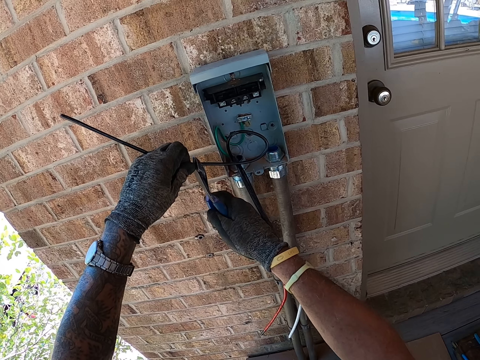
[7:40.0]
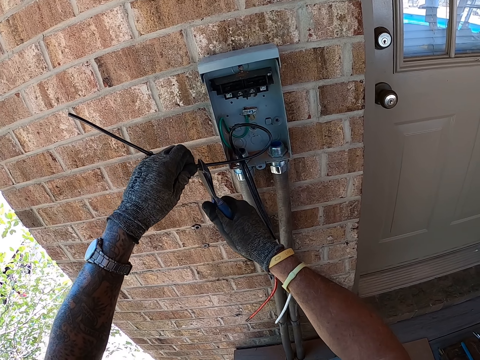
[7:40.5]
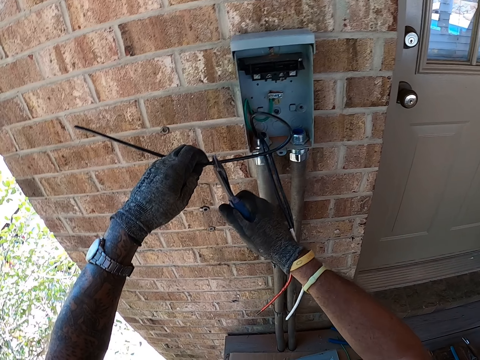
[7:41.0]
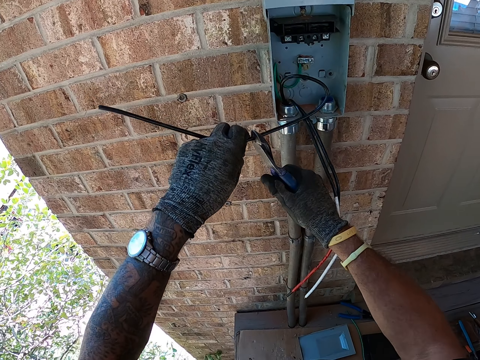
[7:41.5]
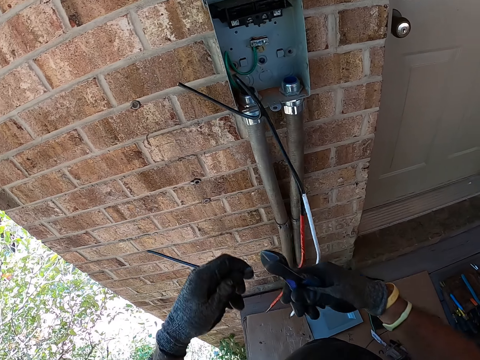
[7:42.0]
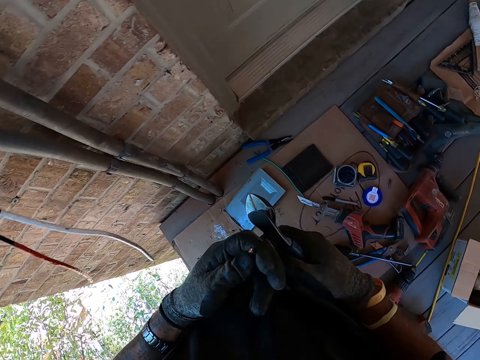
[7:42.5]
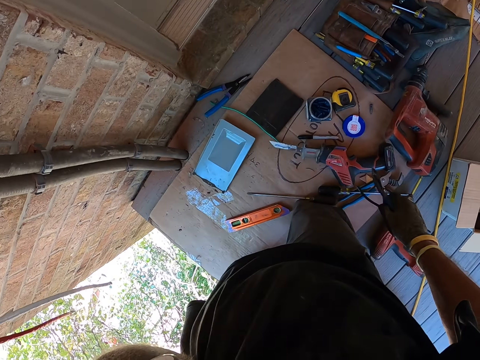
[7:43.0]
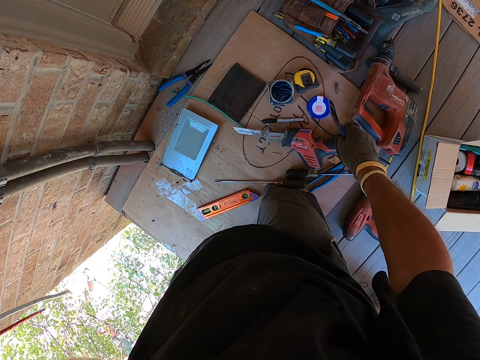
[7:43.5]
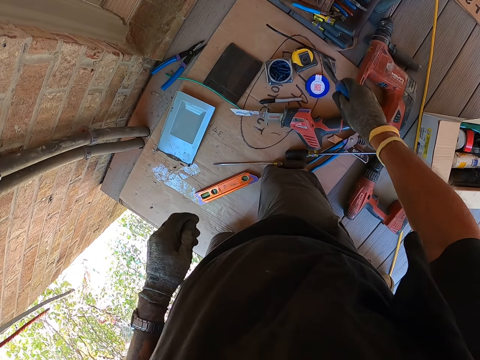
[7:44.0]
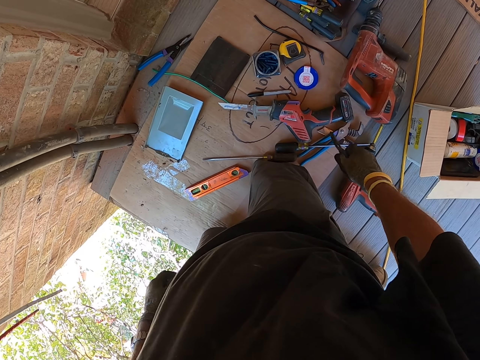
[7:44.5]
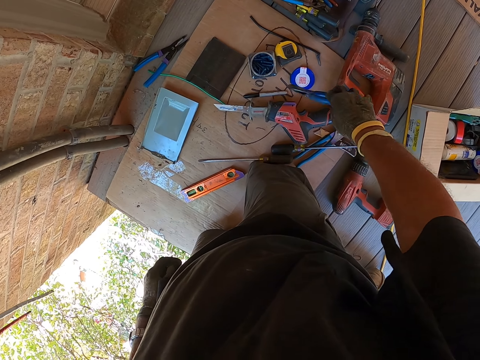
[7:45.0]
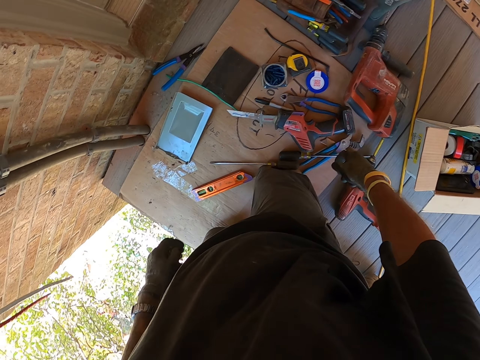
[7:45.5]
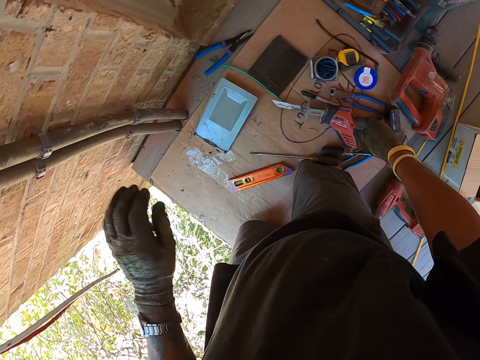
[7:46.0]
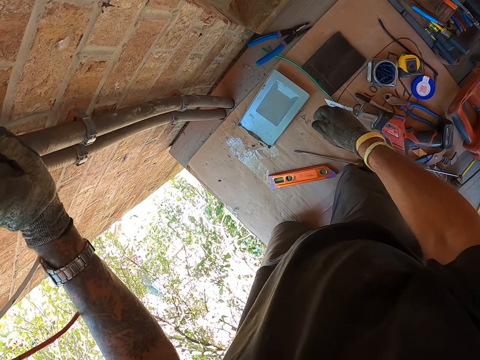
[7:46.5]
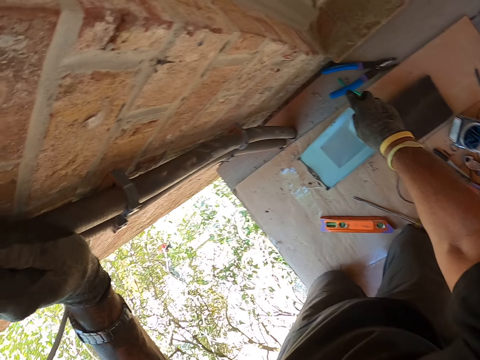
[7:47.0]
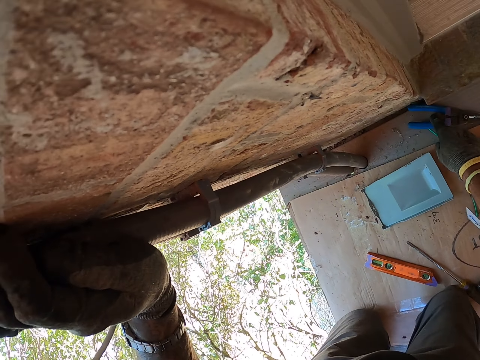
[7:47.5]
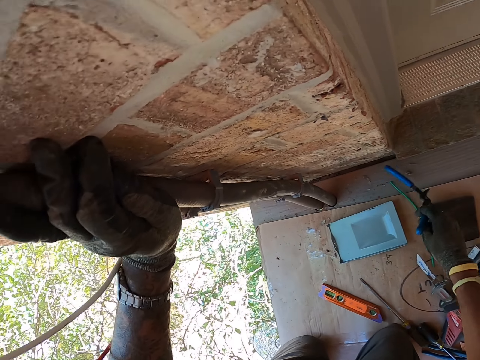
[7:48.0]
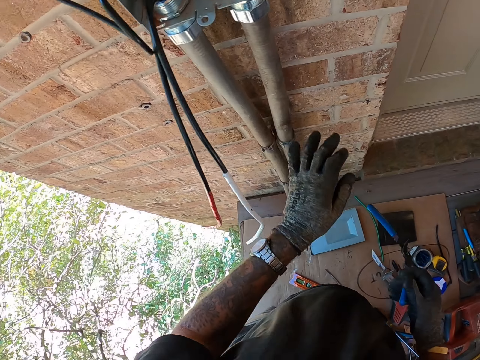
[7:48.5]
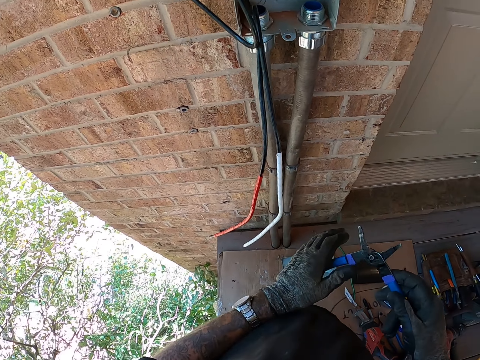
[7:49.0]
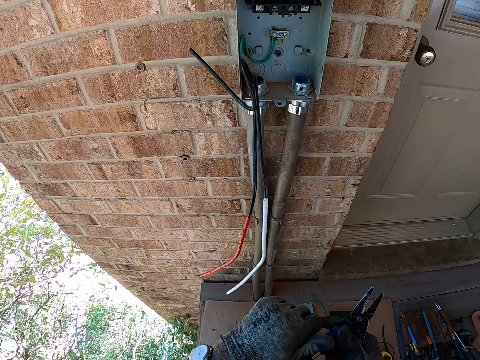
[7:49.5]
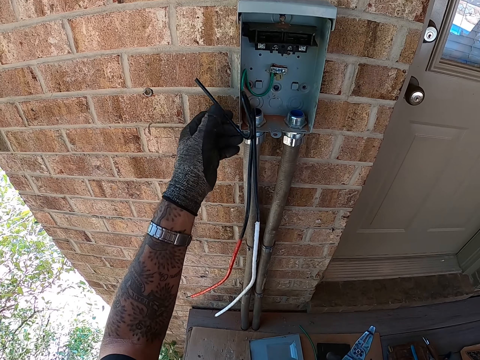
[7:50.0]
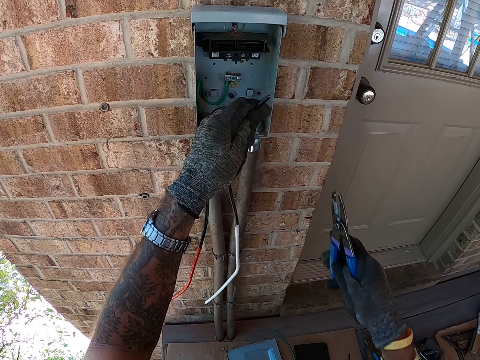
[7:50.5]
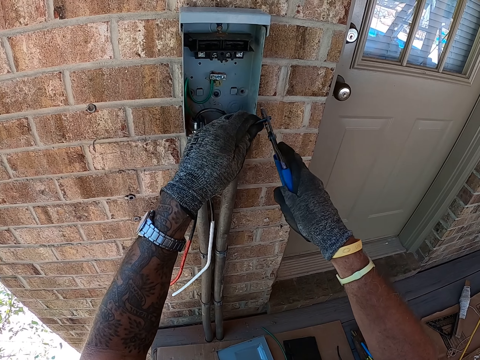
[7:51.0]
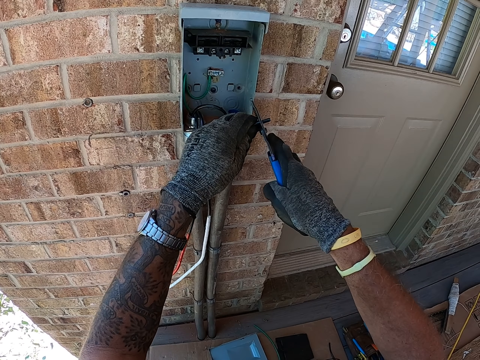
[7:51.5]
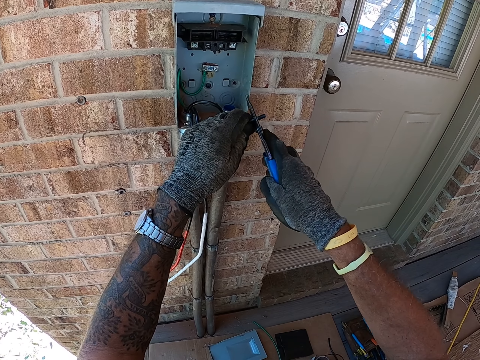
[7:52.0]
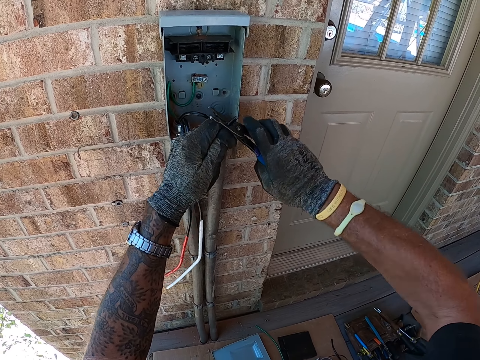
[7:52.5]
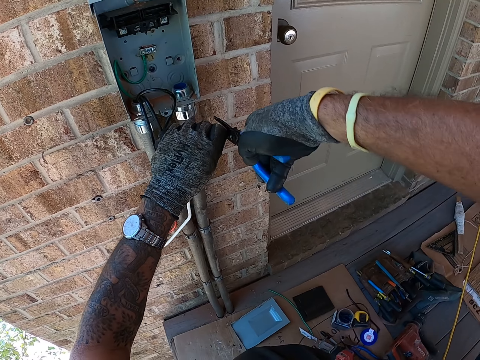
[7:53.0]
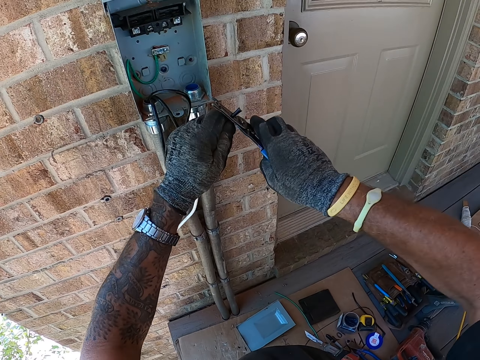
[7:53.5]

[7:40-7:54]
The camera wearer cuts a wire with pliers. They look at the wire, move a hand and look around. They drop the wire on the carton. They drop the pliers on the carton. They move around. They pick up the pliers on the floor. They hold the pliers. They pick up the wire. They cut the wire with the pliers.

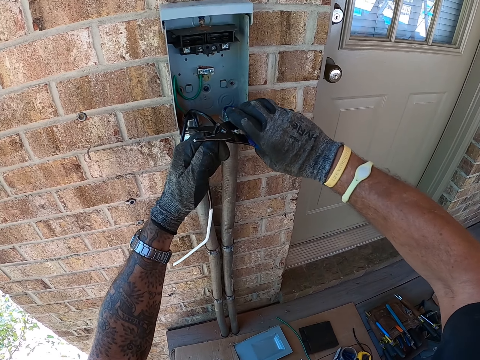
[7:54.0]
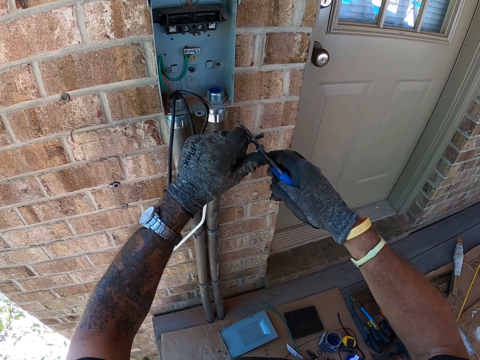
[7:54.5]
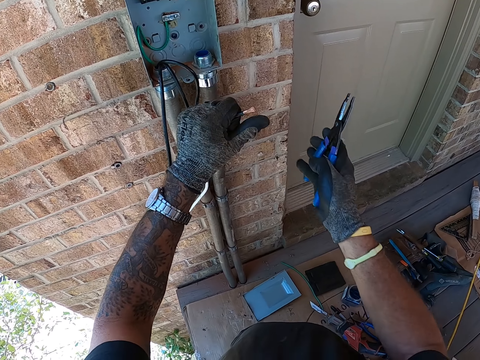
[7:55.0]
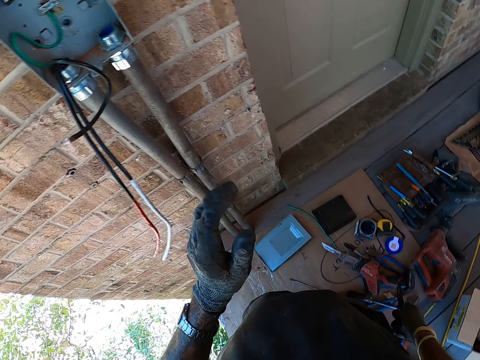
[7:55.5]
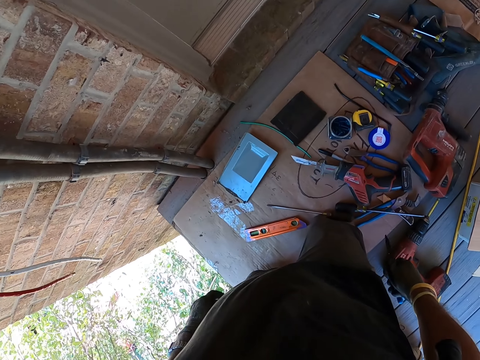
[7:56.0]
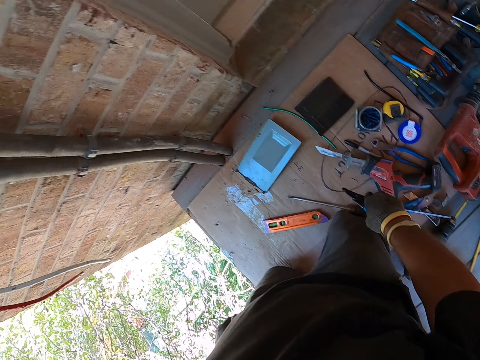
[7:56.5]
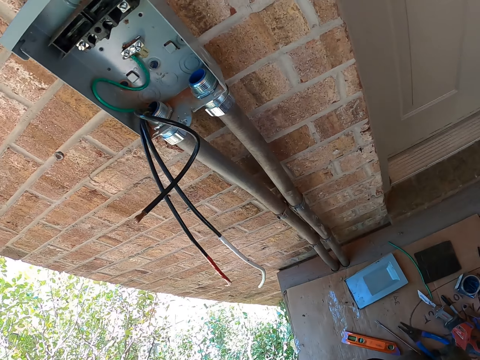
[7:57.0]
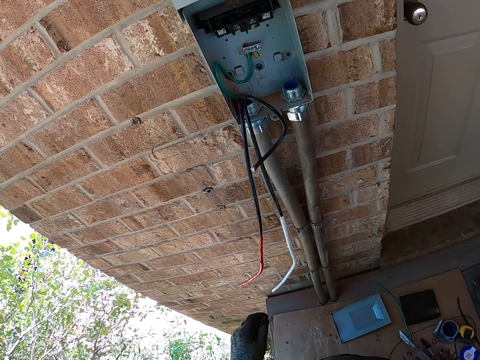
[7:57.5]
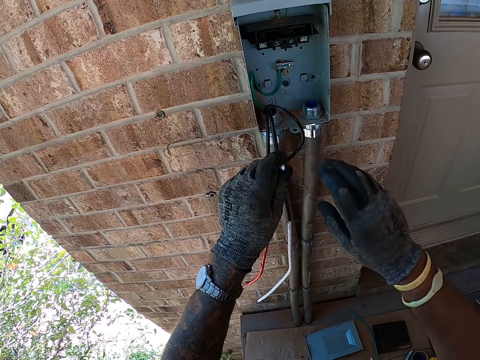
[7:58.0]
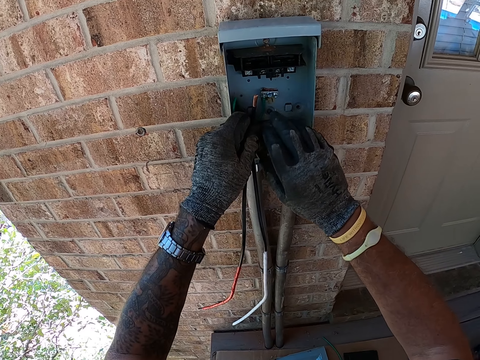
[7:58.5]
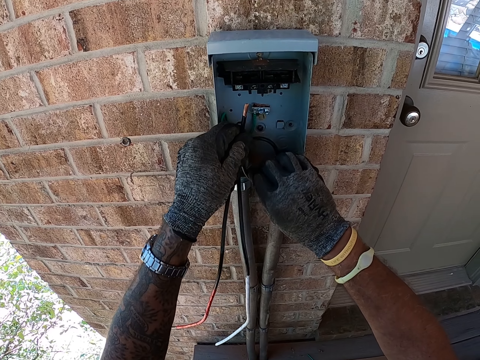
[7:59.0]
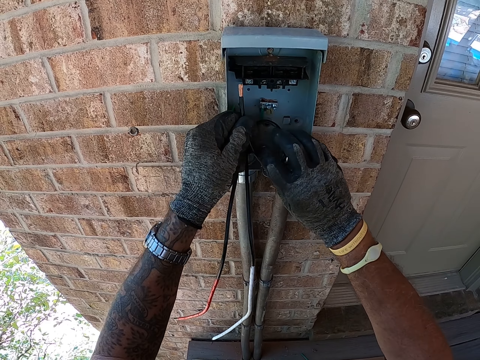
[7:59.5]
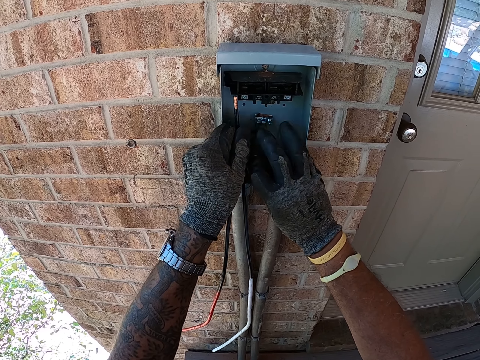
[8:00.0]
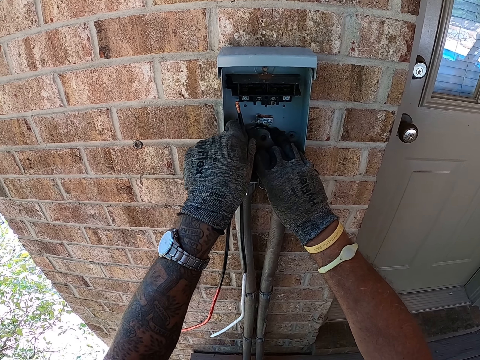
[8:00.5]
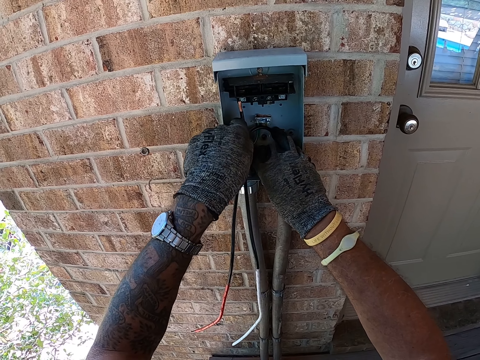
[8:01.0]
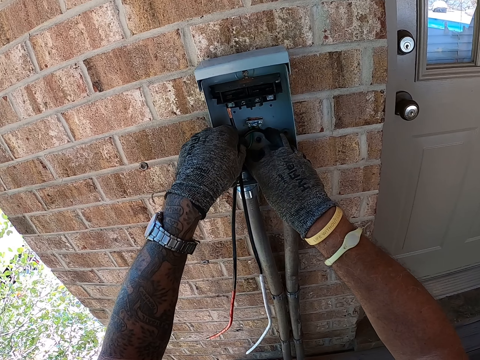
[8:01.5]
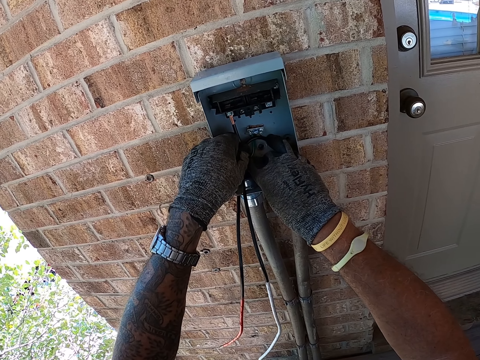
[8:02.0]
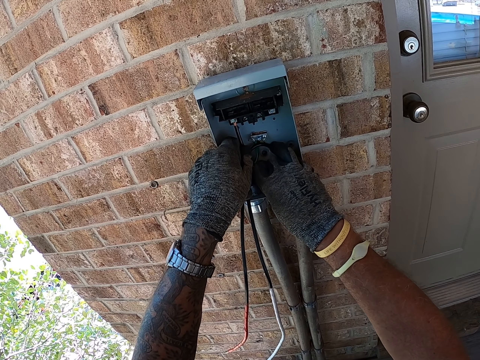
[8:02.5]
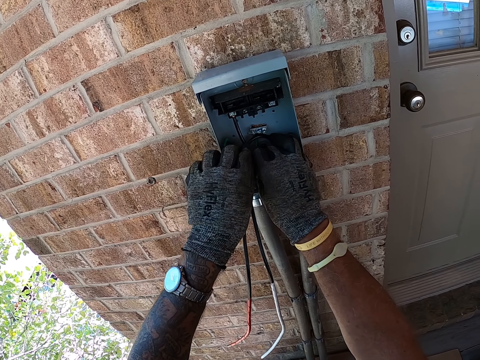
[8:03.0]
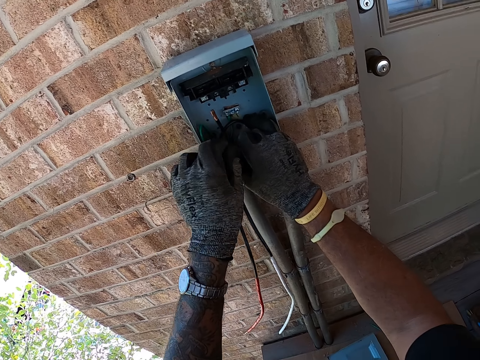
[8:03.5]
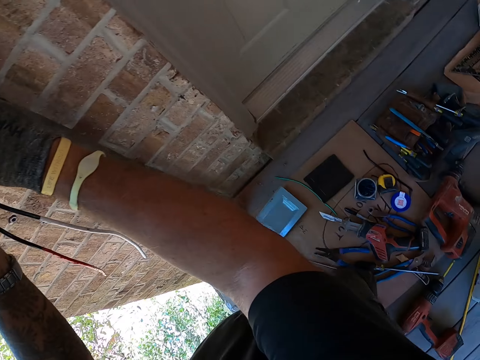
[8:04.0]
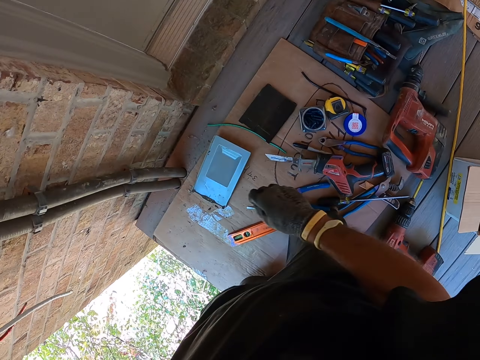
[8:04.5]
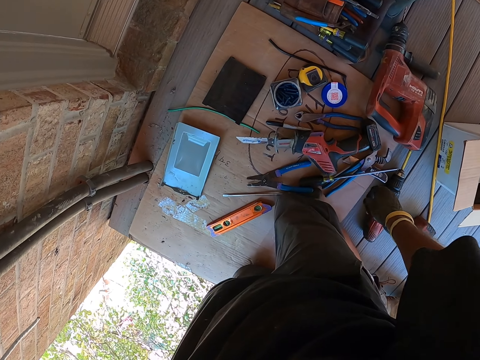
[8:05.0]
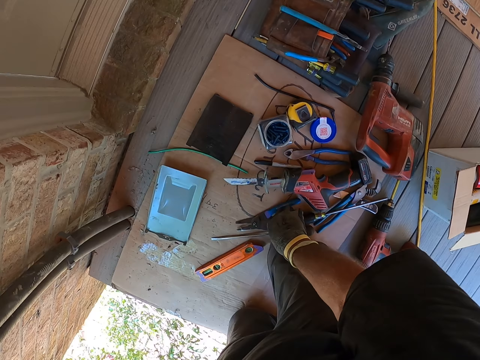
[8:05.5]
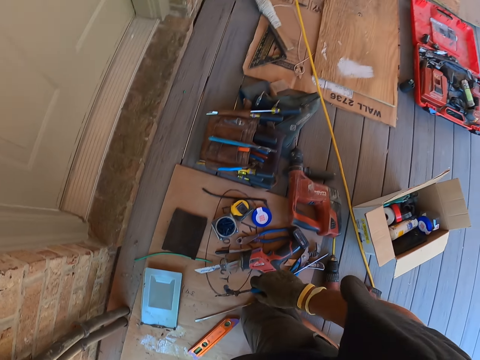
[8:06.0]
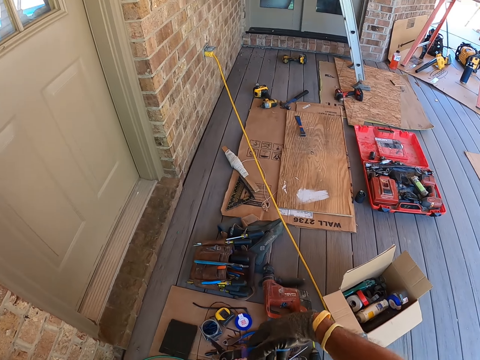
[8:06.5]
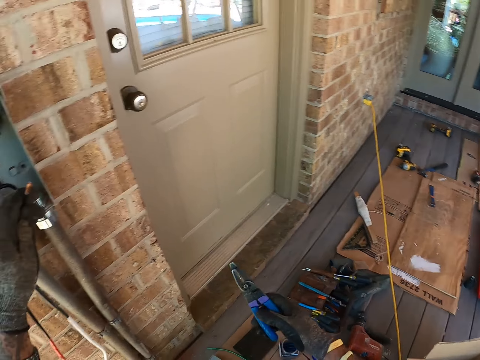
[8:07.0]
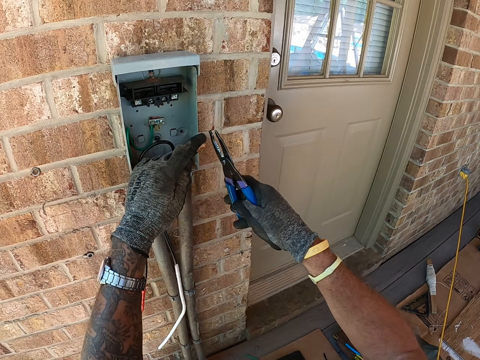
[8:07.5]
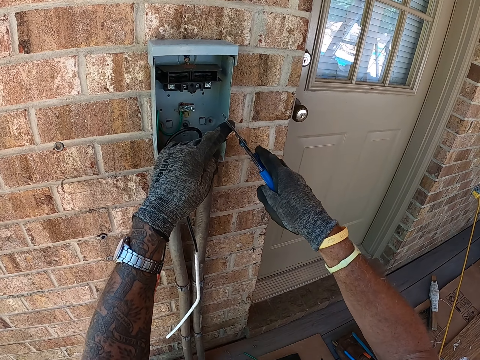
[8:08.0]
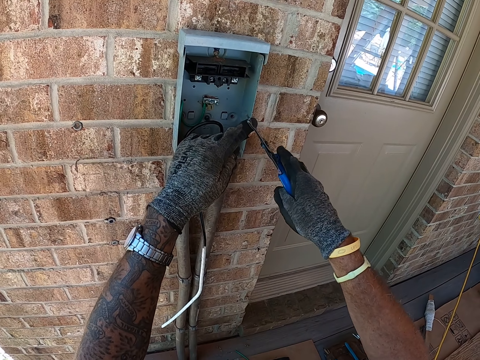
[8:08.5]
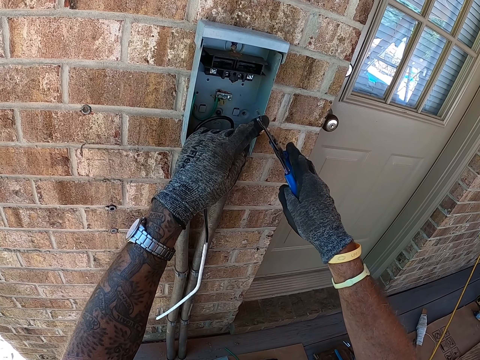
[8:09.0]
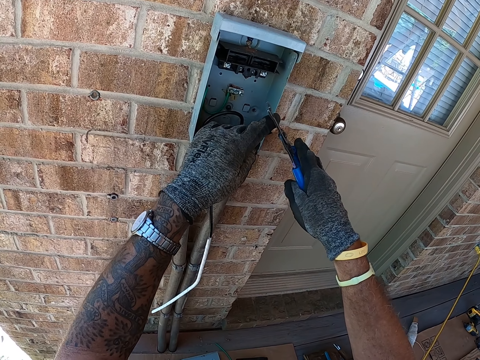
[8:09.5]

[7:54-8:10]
The camera wearer looks around. They drop the pliers on the carton. They fix the wire in the box with the hands. They move around. They pick up the pliers on the carton. They look around. They cut the wire with the pliers.
